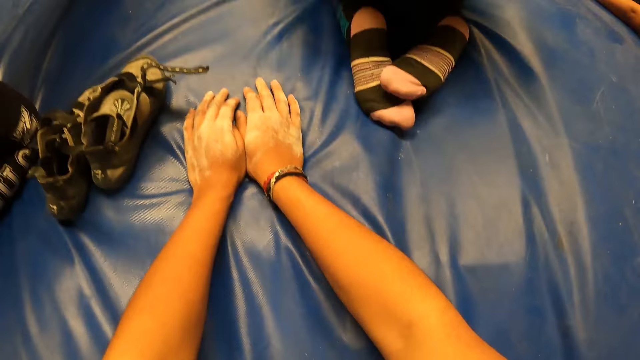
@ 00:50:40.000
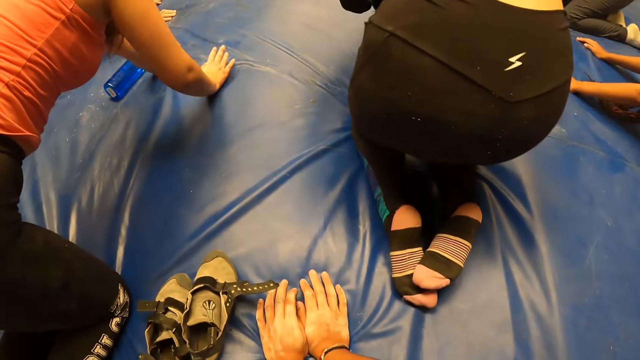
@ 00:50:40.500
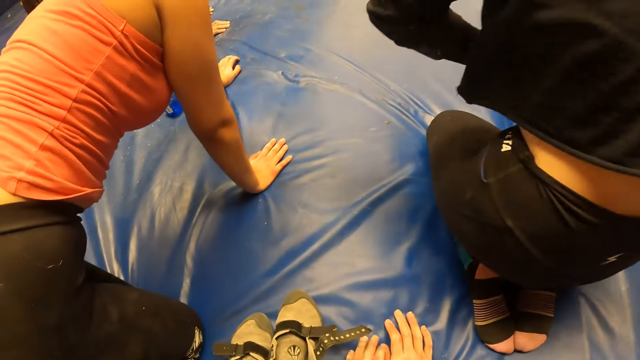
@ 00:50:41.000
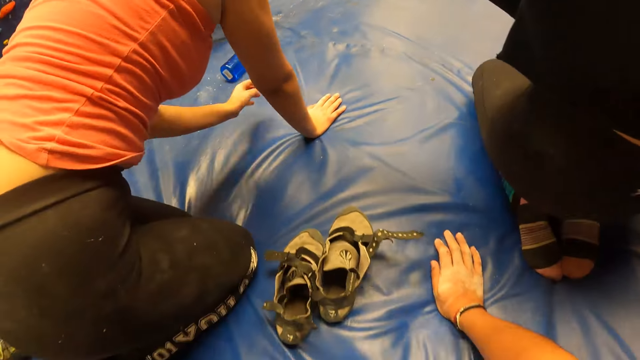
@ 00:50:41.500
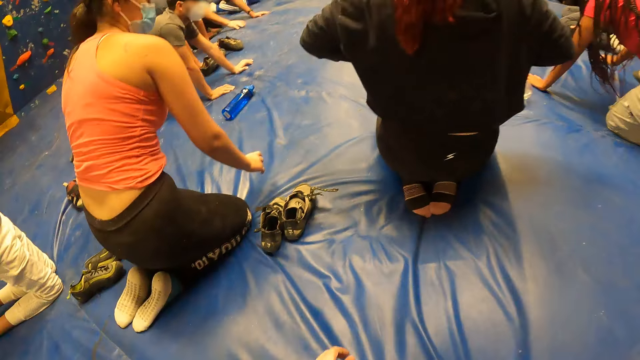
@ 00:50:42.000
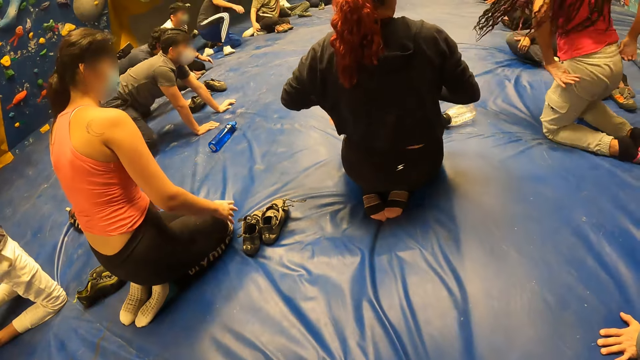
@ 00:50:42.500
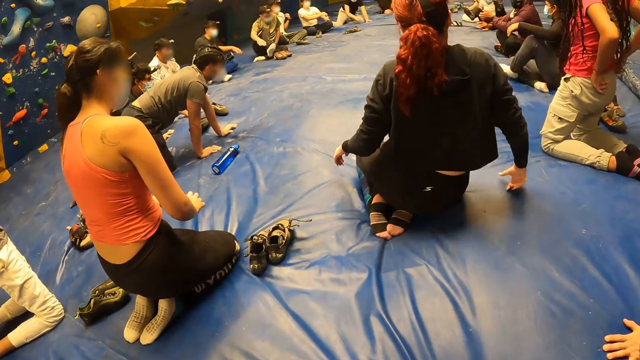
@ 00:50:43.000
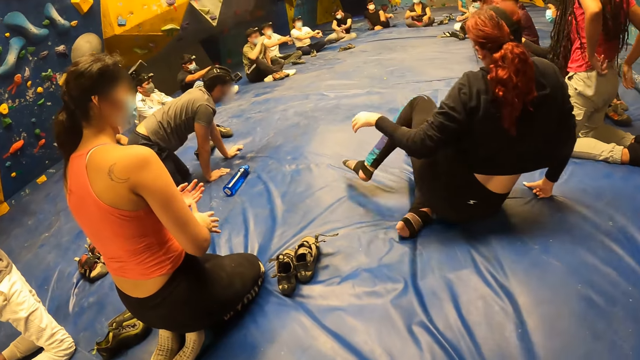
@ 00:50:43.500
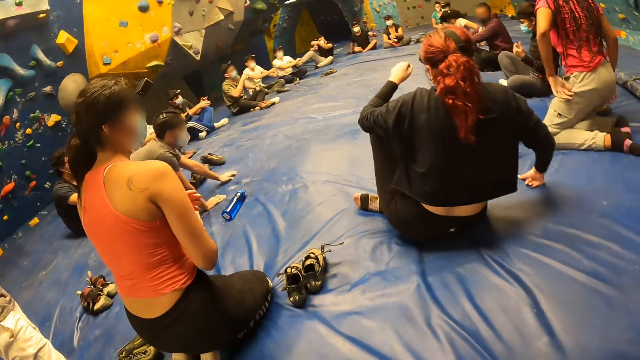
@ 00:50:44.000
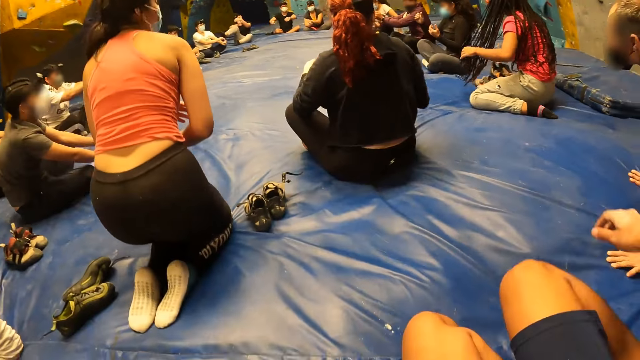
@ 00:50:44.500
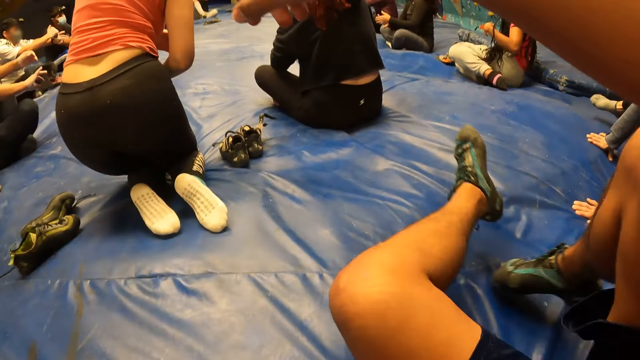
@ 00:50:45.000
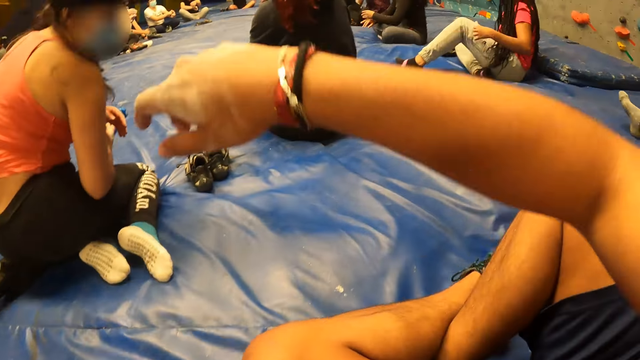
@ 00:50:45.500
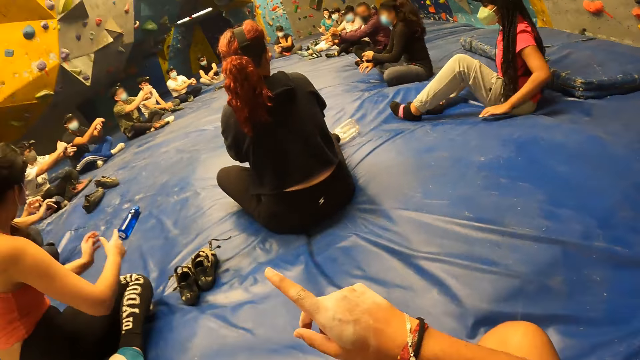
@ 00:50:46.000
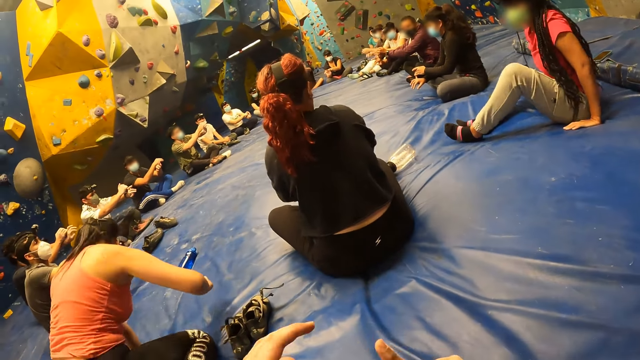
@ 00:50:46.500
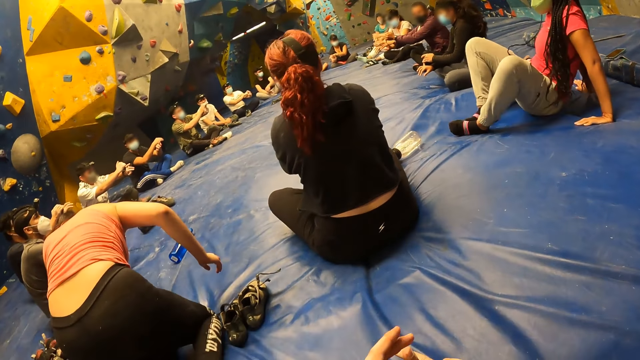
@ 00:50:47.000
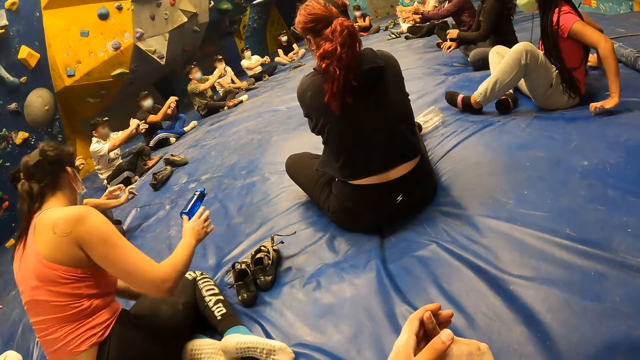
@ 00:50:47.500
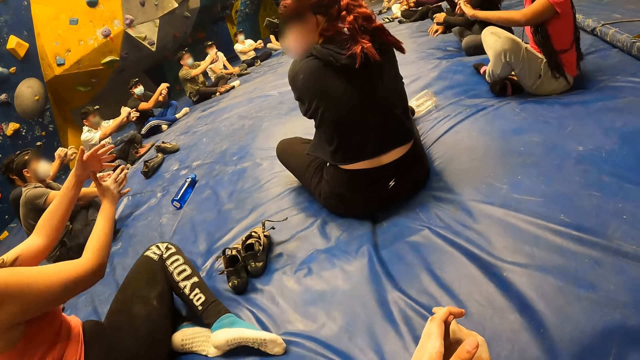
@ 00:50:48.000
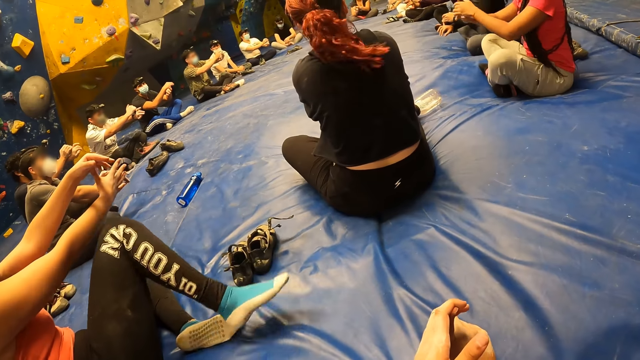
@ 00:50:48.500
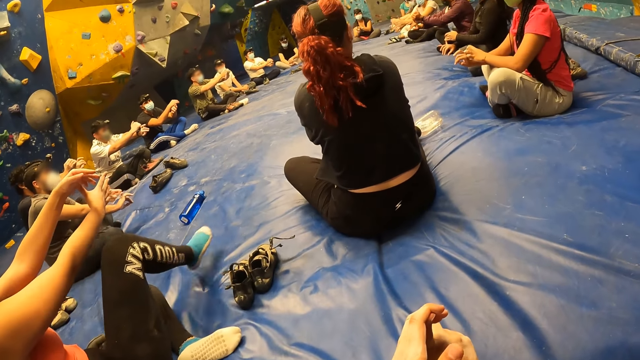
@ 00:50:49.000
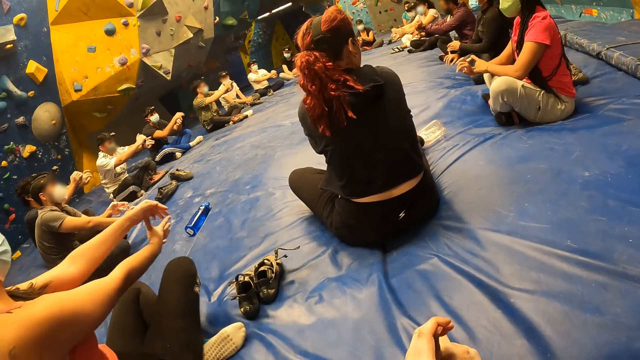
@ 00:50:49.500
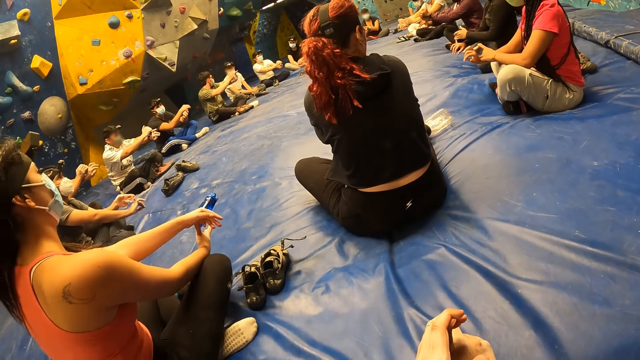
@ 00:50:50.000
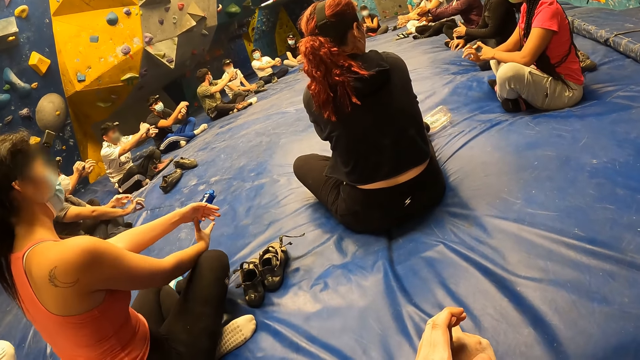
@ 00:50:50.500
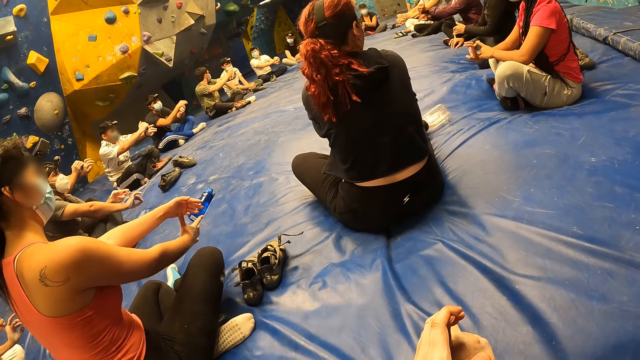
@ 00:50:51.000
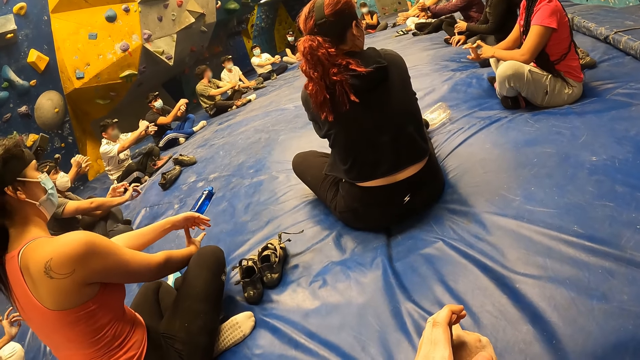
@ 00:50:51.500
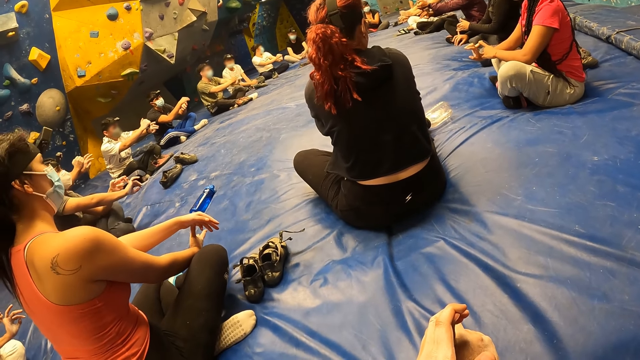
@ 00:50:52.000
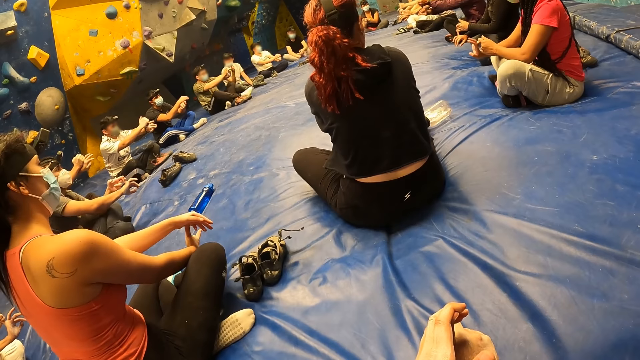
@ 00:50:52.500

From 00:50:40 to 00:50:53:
The camera wearer pulls his hand off the bouncing mat. He looks around the room. He sits on a crash pad along with the group of people. He crosses his legs and gestures his hand. He exercises with the group of people. He stretches his fingers.

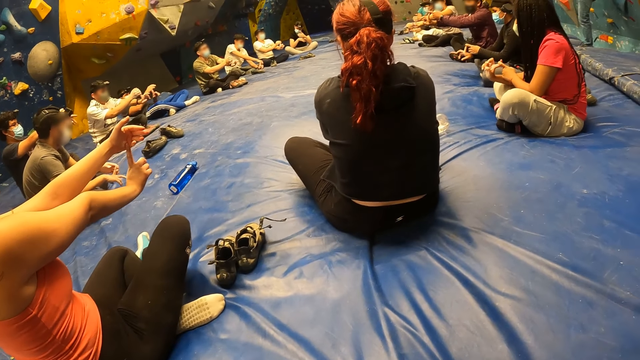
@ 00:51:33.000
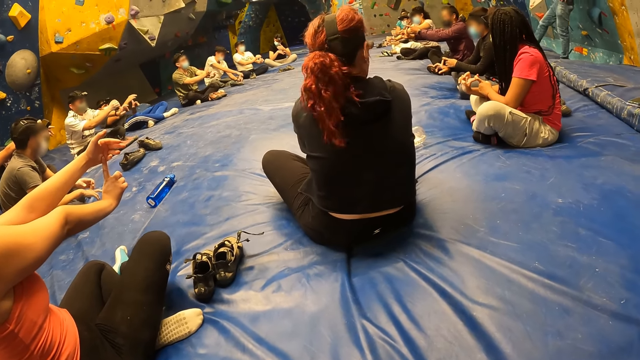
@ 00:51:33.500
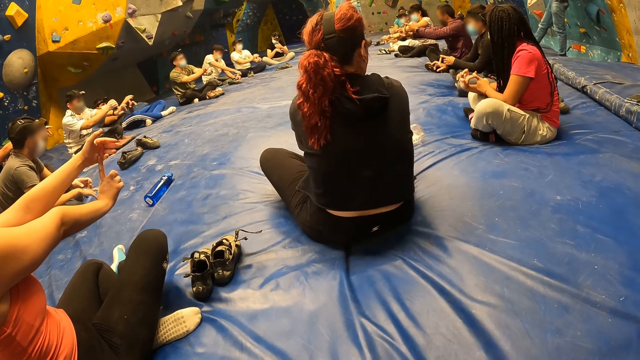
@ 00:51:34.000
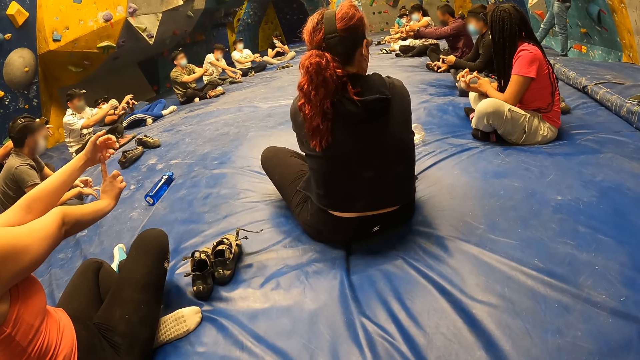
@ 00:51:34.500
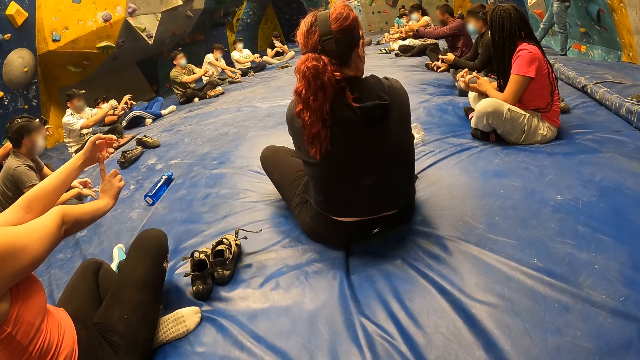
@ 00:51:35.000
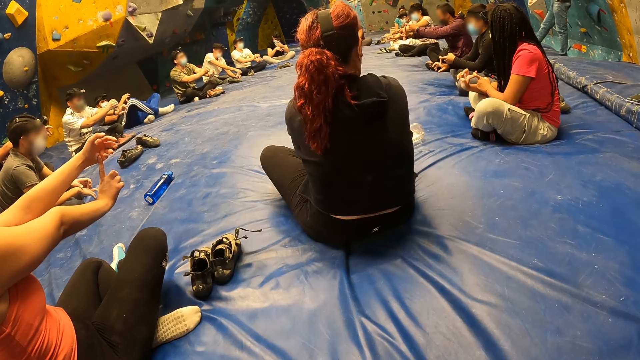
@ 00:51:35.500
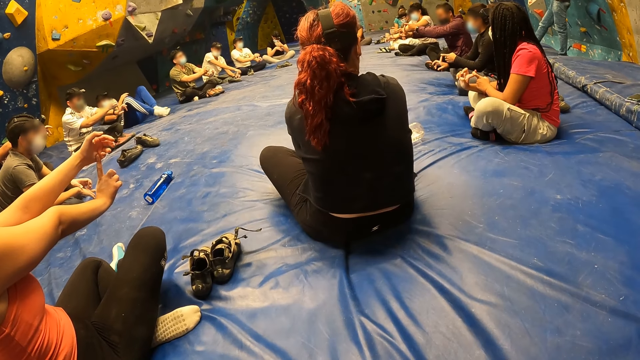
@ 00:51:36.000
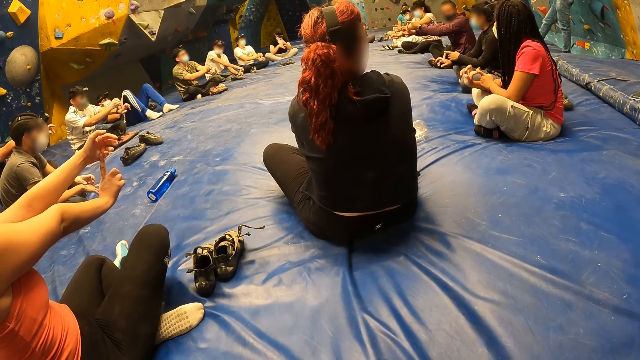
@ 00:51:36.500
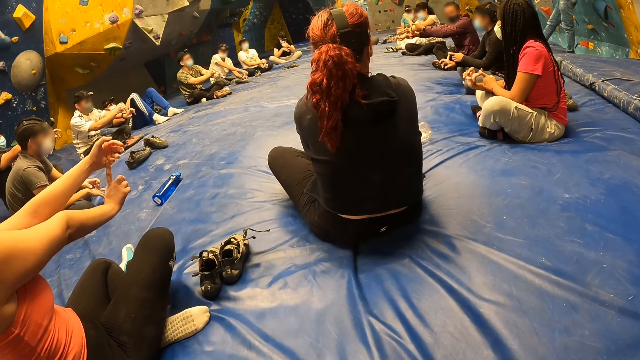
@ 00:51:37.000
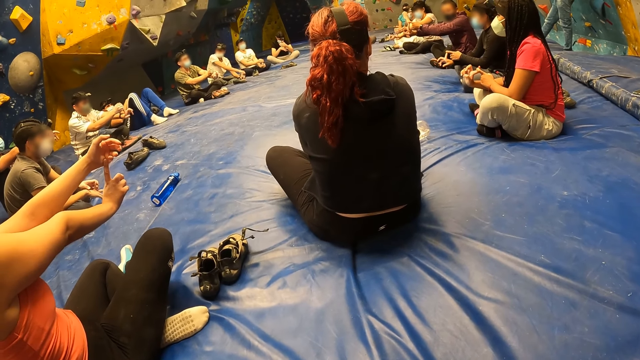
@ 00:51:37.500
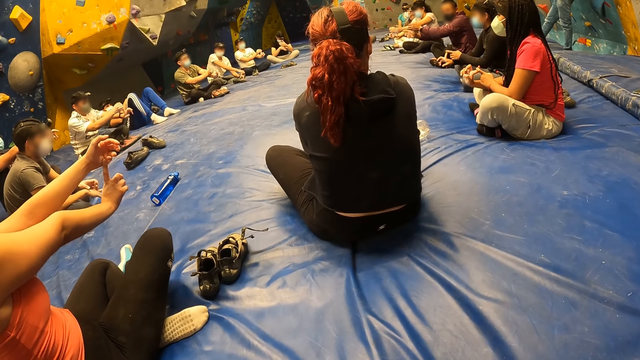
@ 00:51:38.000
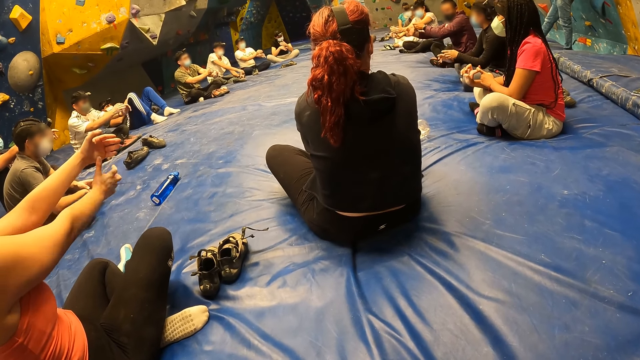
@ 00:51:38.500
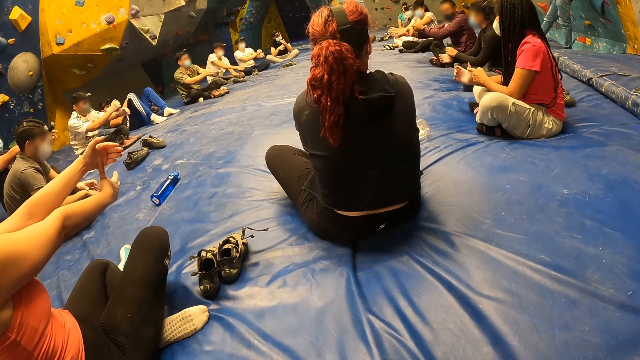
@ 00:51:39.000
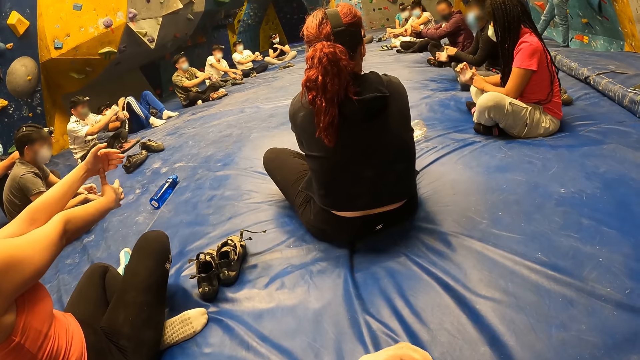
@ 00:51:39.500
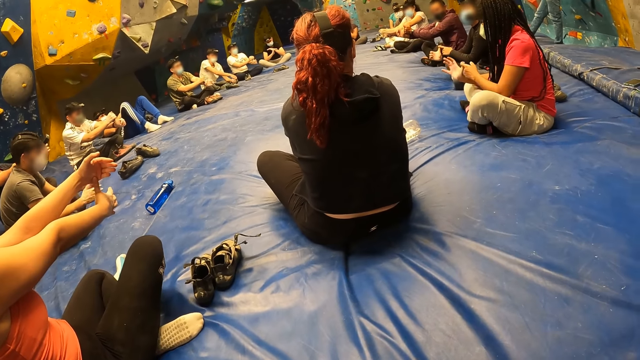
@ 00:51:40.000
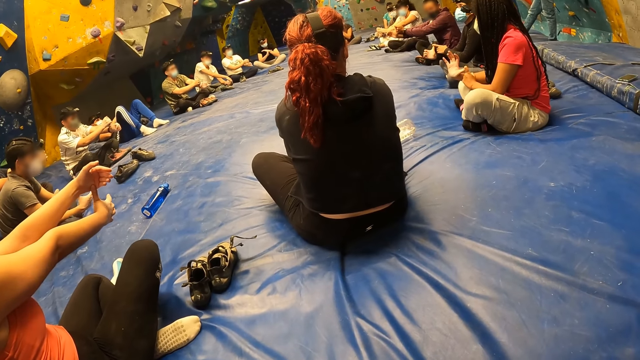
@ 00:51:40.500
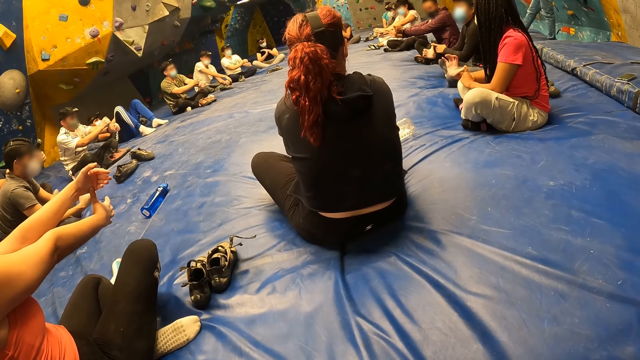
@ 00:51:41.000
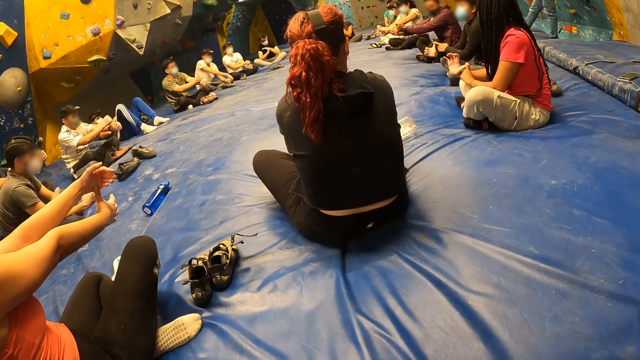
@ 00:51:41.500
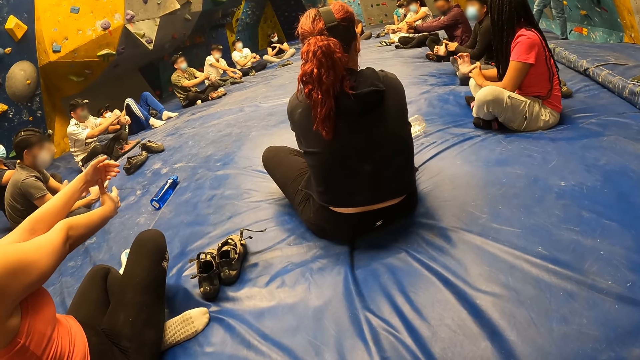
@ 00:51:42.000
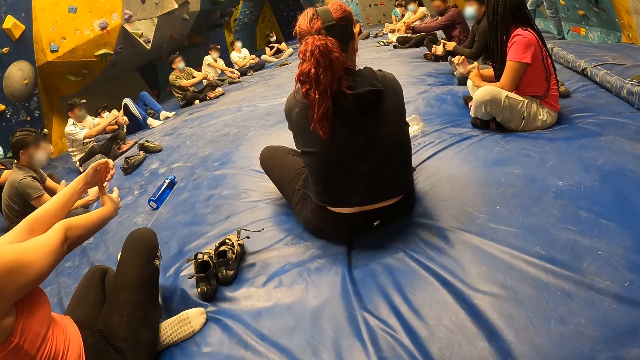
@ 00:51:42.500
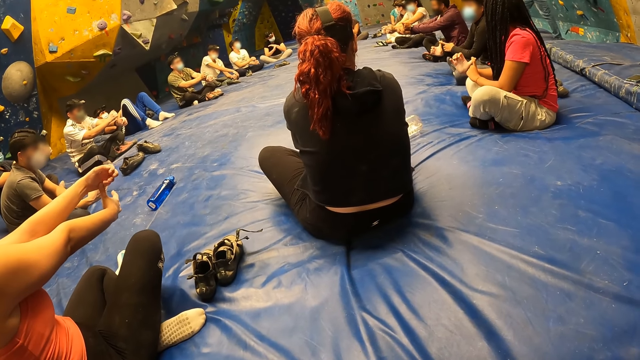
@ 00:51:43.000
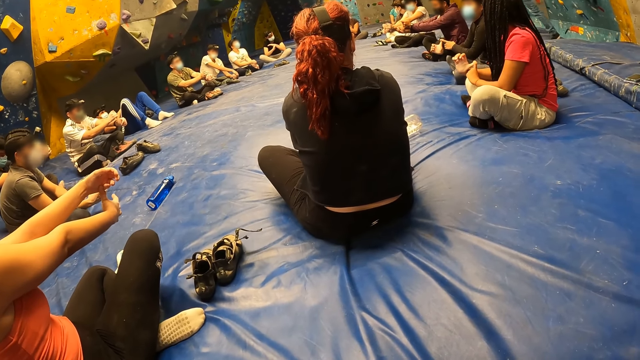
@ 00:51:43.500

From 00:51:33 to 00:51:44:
The camera wearer looks around the room.
